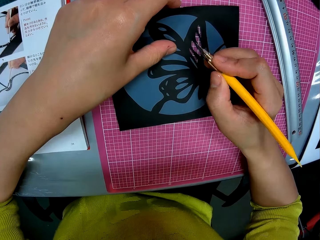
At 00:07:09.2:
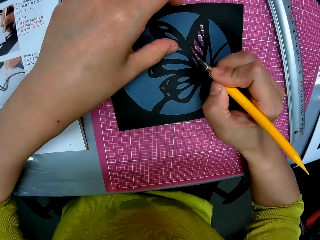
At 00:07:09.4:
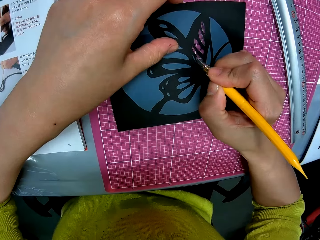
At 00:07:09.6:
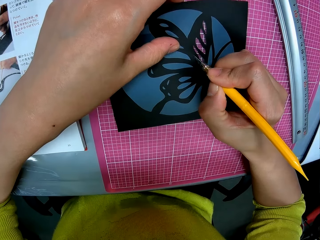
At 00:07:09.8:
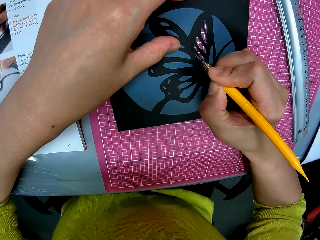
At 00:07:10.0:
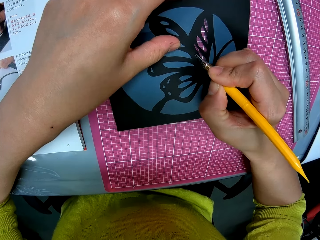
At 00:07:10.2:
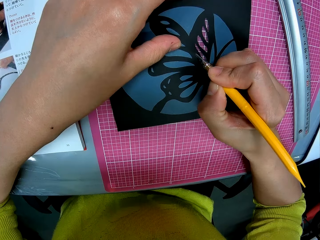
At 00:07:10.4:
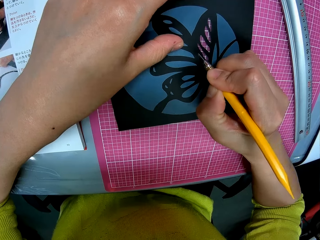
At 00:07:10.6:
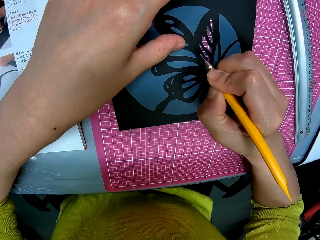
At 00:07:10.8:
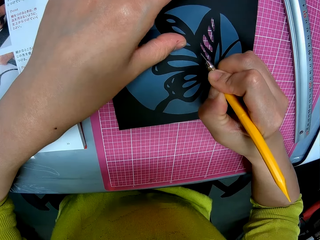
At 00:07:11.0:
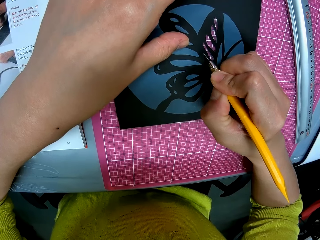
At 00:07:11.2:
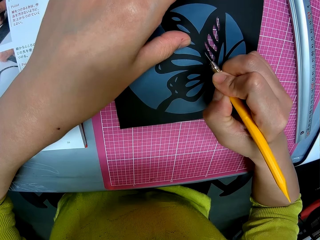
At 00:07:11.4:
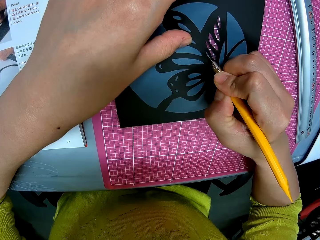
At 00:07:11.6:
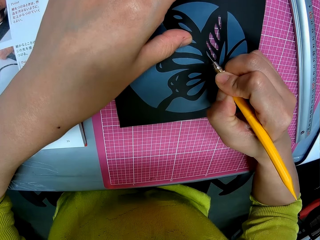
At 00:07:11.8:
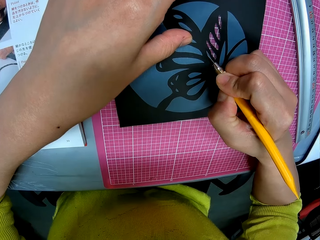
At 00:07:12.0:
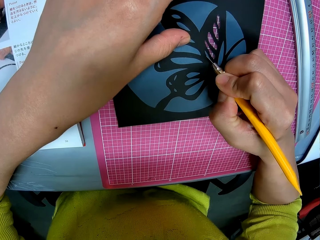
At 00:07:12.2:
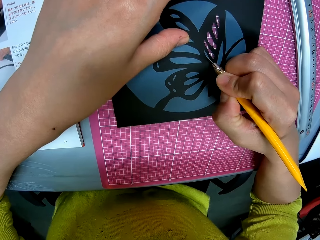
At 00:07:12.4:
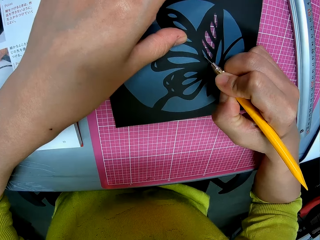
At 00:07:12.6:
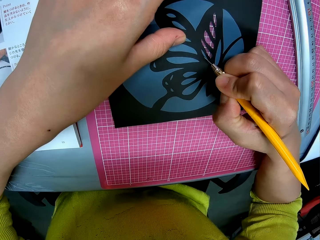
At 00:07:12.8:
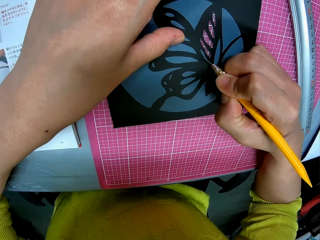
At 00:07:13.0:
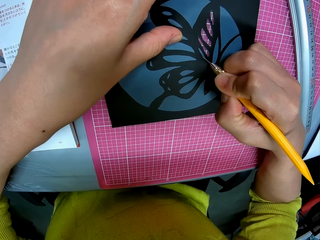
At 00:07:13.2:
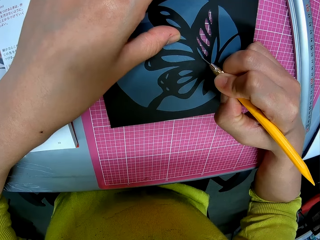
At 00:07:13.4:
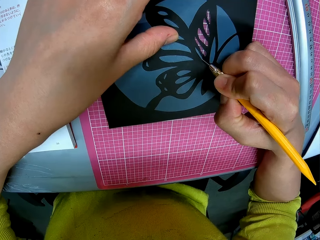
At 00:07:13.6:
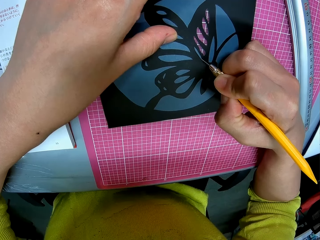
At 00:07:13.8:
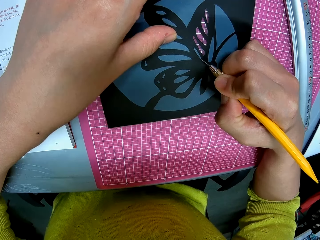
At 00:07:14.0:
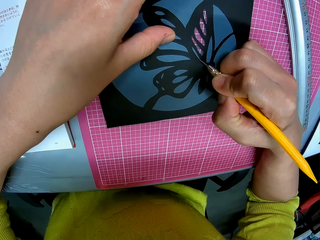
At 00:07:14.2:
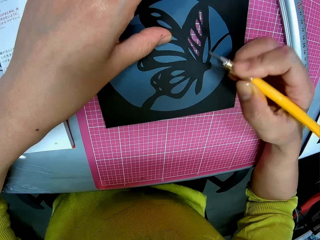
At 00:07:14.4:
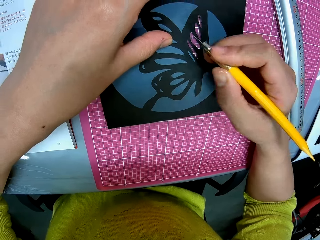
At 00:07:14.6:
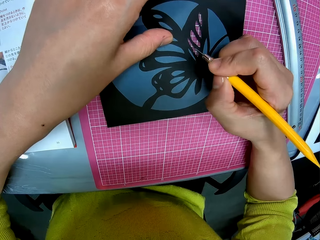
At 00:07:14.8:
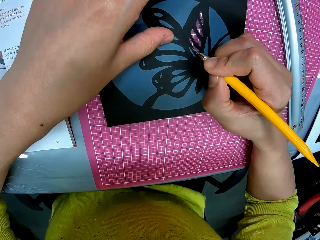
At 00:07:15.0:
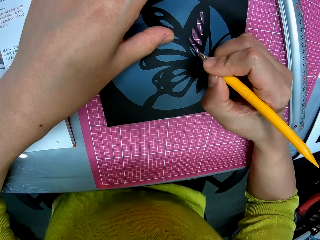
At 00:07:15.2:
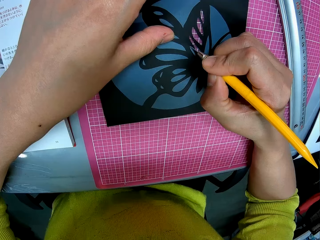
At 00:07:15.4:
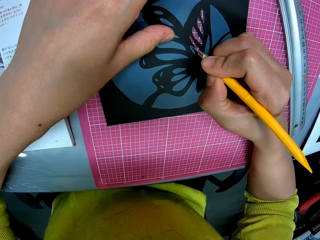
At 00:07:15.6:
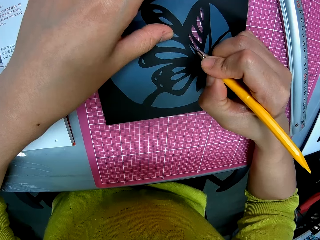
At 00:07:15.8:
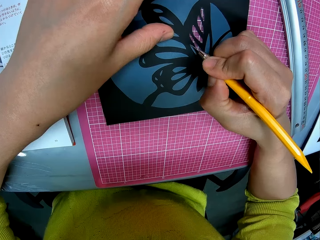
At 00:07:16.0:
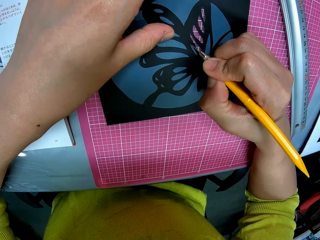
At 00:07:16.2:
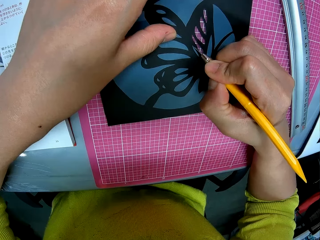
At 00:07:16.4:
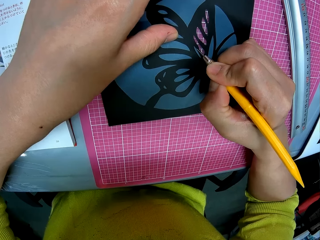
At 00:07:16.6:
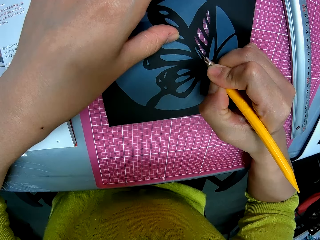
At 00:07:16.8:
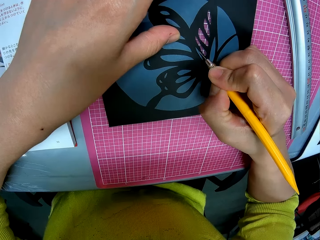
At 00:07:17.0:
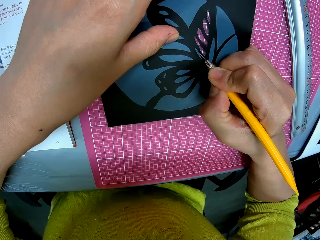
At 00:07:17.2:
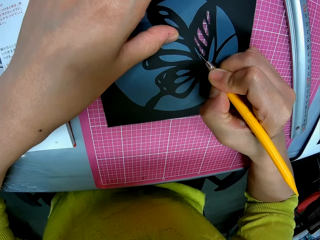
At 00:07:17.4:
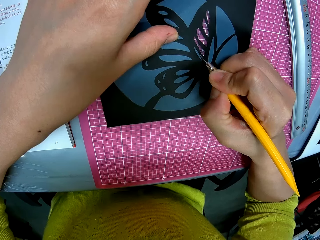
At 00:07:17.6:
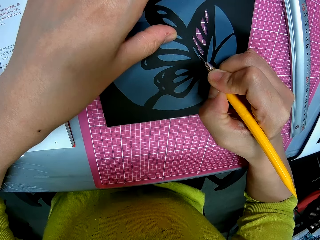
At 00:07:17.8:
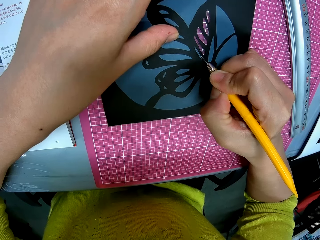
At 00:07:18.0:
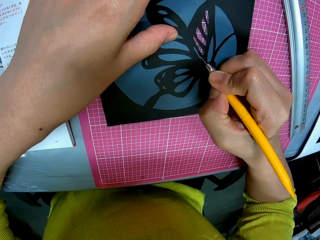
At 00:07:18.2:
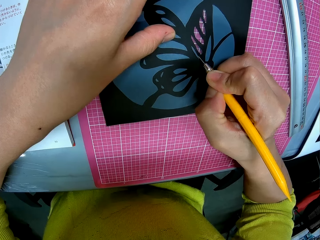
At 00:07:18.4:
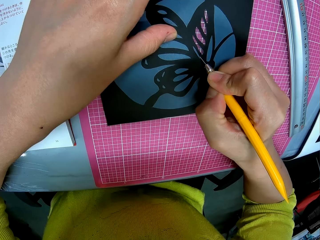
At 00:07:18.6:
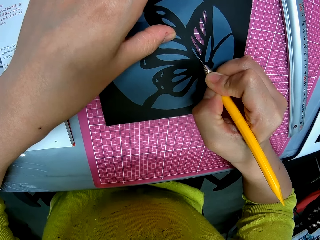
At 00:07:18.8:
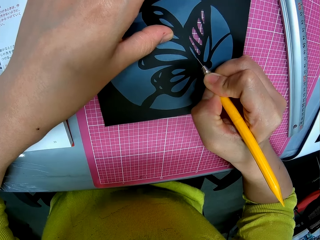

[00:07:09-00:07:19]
The camera wearer cuts the image with the pen cutter.

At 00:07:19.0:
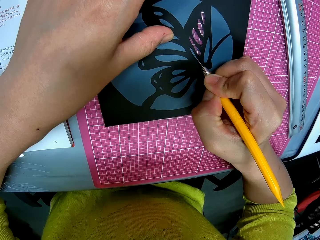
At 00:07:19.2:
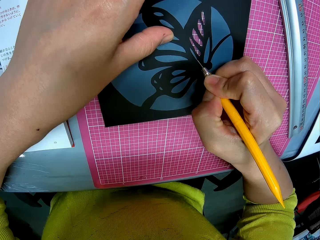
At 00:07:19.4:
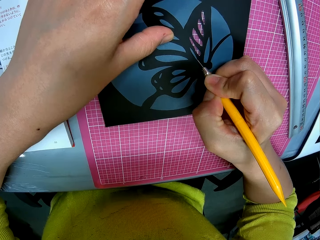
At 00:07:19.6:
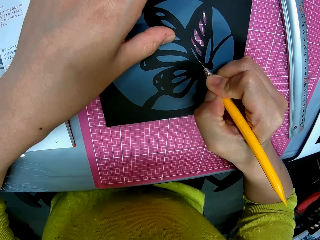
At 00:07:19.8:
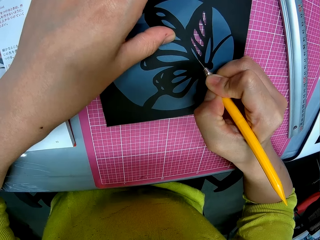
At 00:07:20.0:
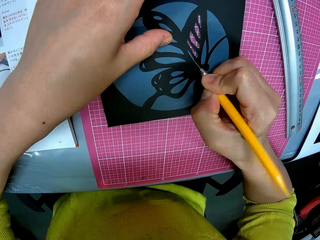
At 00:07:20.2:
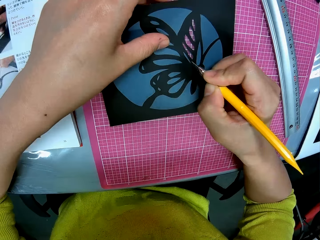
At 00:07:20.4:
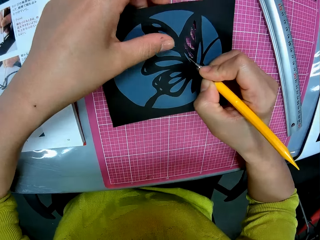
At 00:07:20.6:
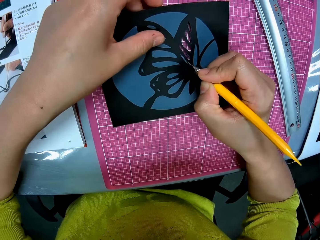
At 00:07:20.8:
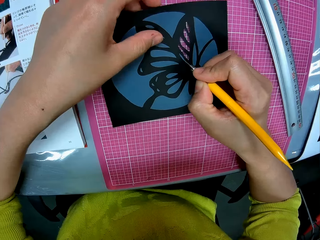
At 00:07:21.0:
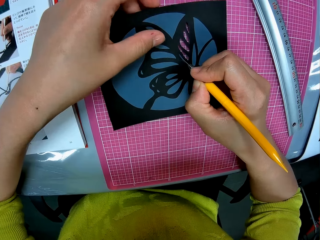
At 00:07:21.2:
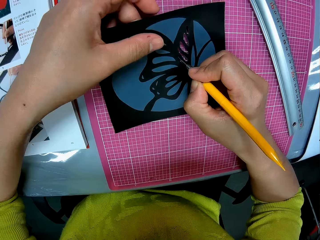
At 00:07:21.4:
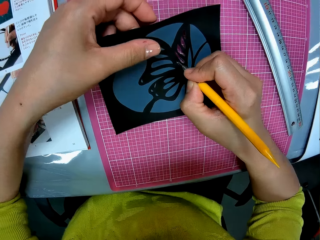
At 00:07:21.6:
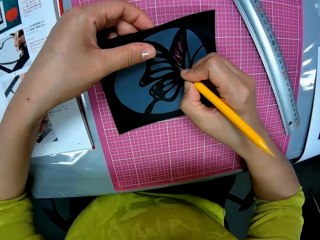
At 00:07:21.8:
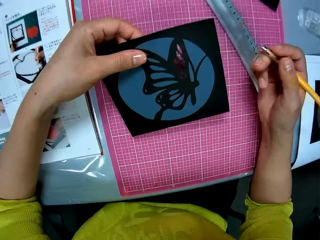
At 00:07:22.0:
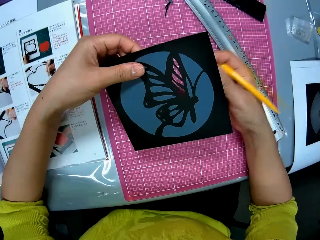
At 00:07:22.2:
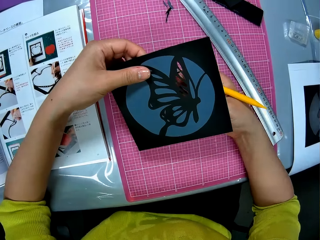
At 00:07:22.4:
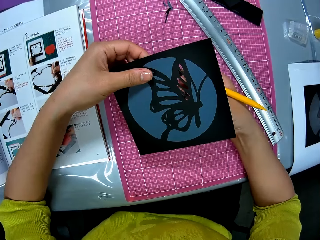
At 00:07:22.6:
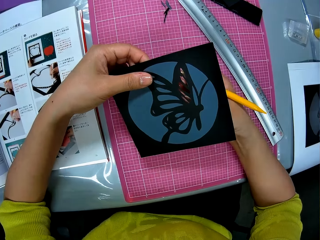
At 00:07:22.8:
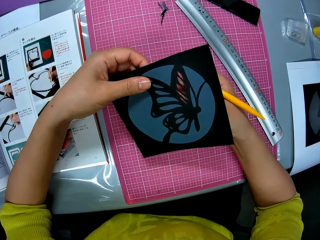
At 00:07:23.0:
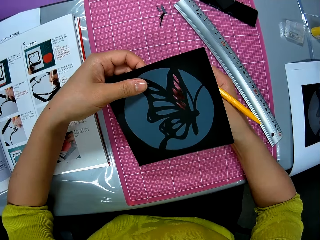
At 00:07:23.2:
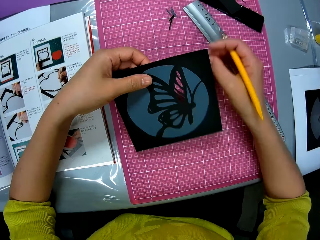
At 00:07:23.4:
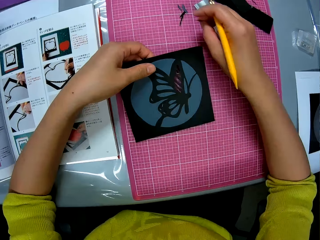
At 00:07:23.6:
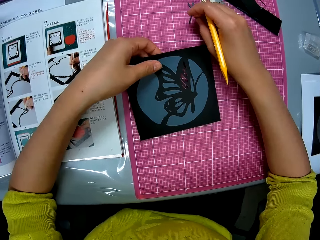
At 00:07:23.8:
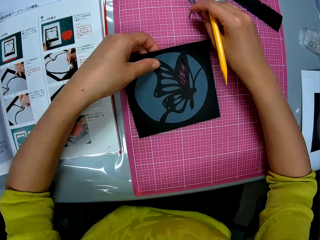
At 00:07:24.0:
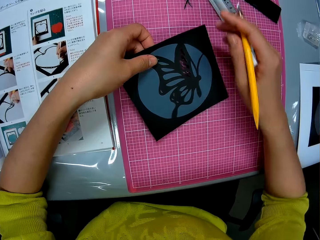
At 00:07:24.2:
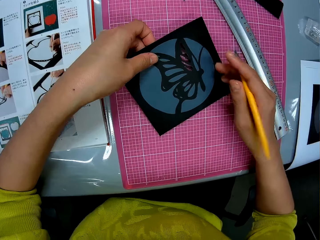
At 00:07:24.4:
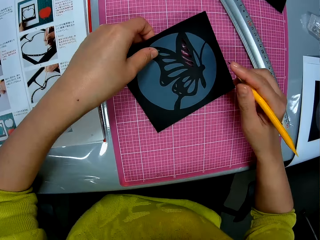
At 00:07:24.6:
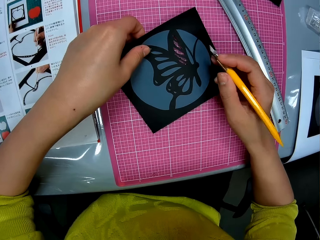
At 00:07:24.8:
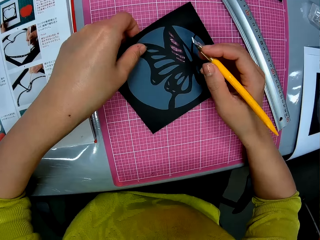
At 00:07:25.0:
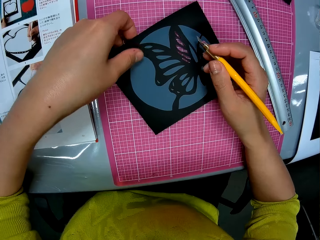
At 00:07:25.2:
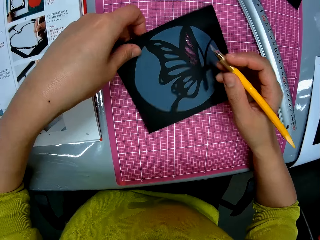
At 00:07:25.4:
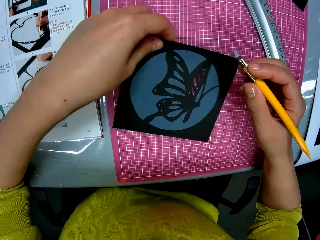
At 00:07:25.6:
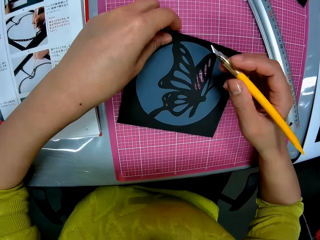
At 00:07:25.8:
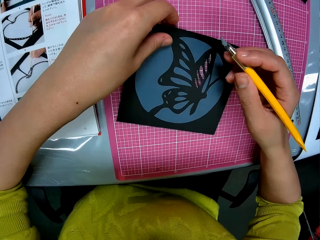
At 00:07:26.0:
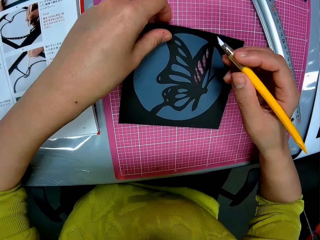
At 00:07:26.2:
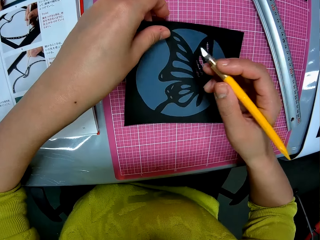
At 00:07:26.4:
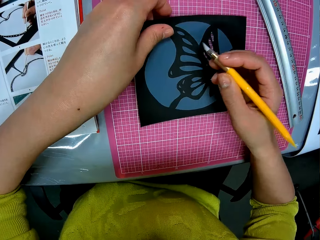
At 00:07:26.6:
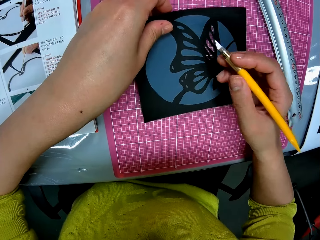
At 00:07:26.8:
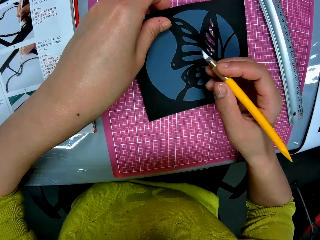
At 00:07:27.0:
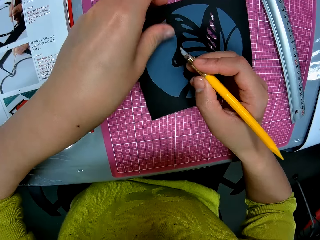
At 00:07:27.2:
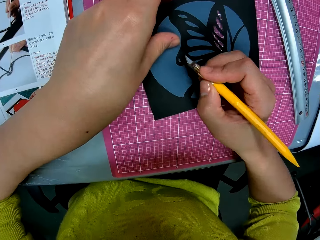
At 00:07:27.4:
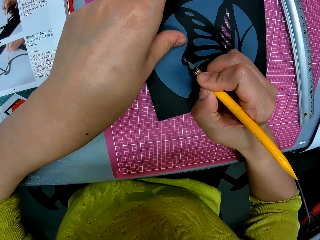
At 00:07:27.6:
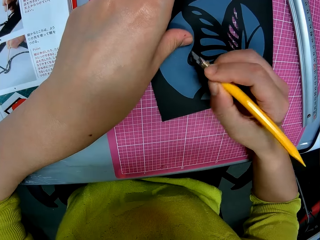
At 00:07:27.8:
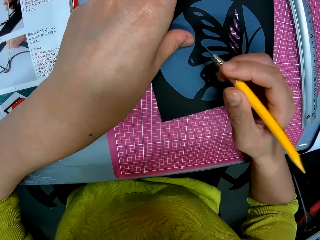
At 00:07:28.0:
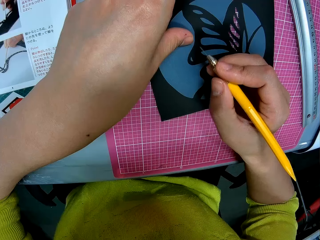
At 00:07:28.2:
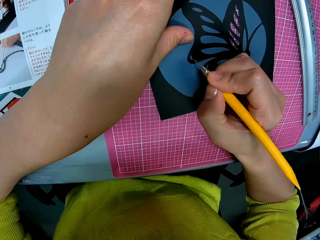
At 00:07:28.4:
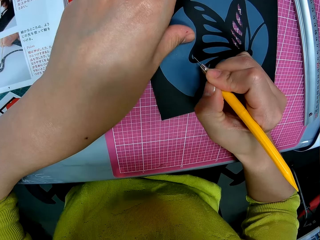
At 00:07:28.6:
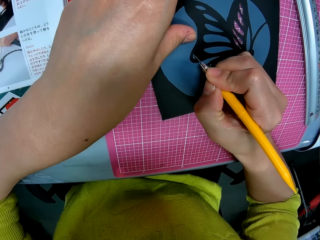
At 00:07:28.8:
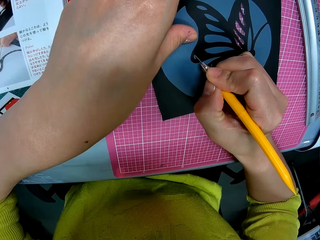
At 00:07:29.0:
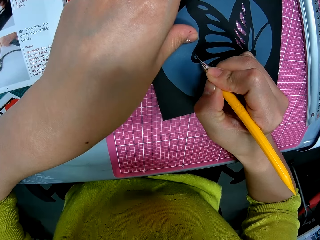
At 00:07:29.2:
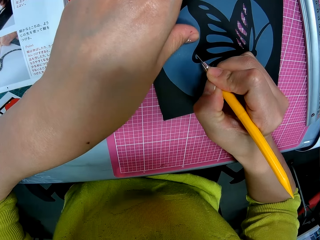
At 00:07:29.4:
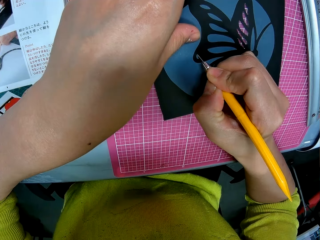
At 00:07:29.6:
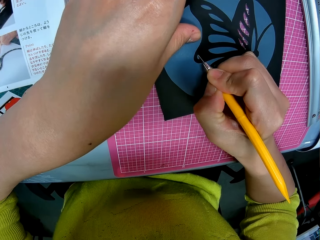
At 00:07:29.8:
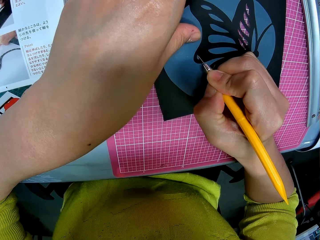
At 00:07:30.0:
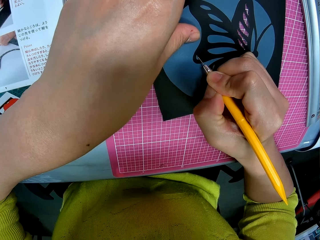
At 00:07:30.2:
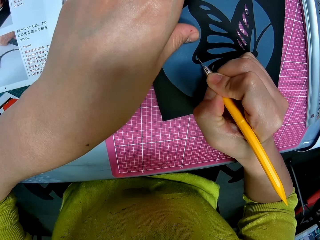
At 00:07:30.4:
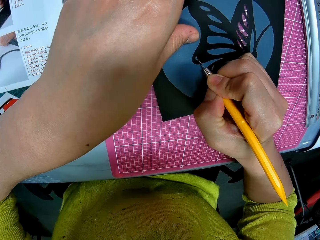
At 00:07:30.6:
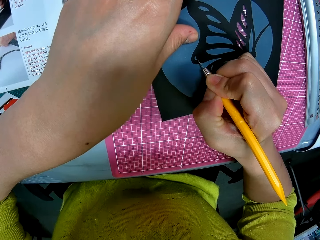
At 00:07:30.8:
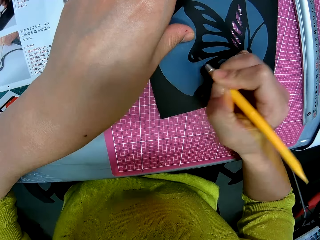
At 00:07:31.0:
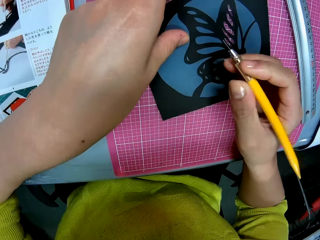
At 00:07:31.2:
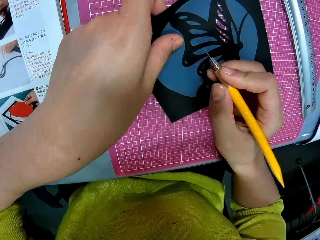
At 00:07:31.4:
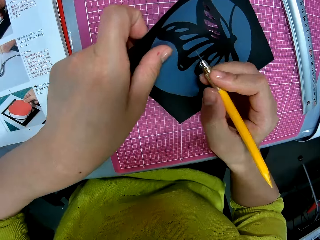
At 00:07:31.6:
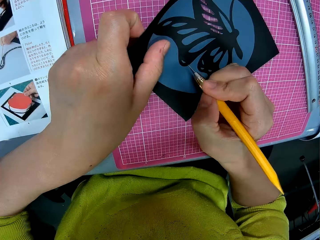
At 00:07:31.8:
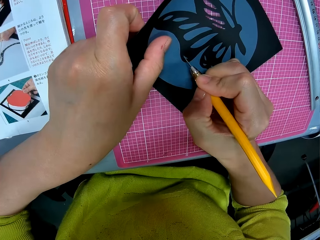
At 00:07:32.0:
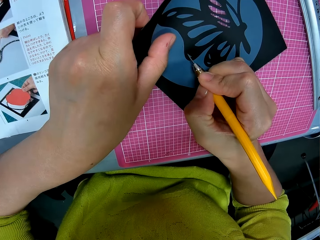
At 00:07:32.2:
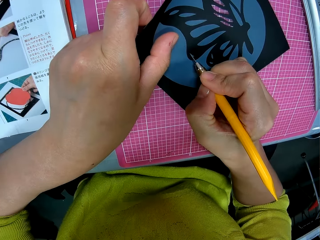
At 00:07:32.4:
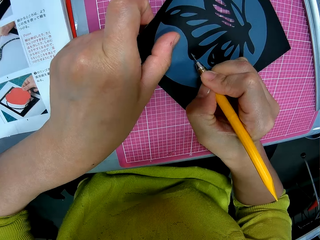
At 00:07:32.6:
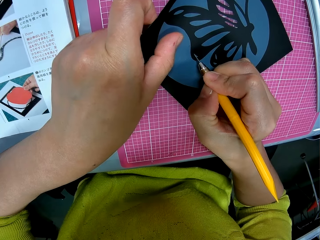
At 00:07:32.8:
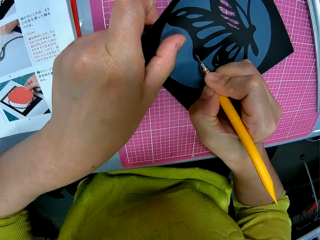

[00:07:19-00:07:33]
The camera wearer removes a piece of paper from the image with his right hand. They put the piece of paper on the table with her right hand. They adjust the card stock paper. They adjust the hobby knife. They cut the image with the pen cutter. They adjust the card stock paper. They cut the card stock paper.
